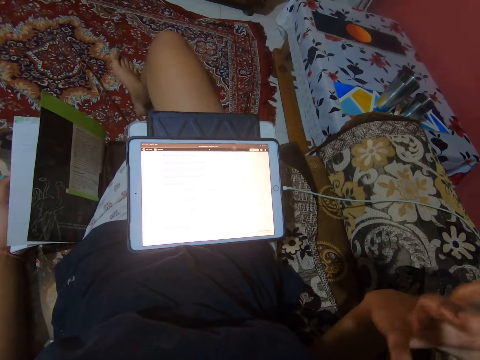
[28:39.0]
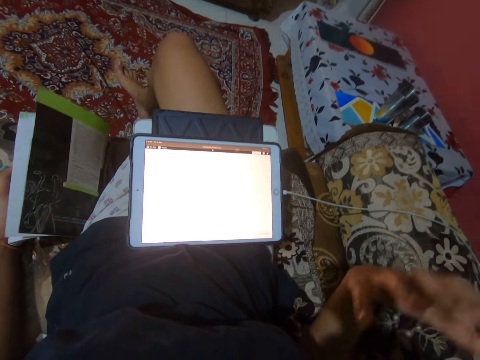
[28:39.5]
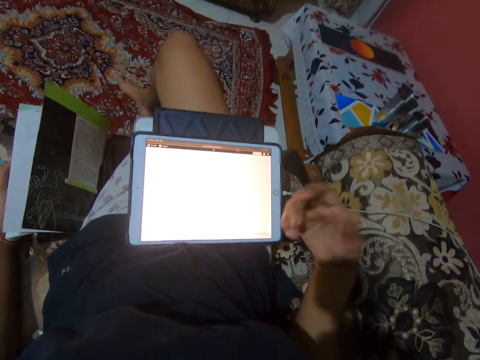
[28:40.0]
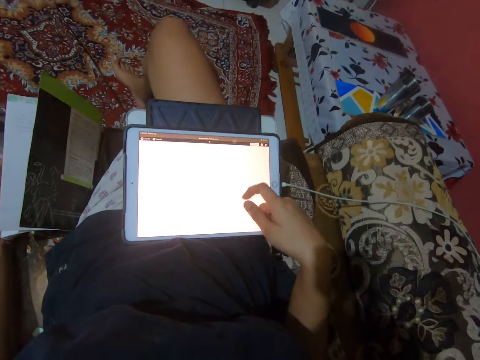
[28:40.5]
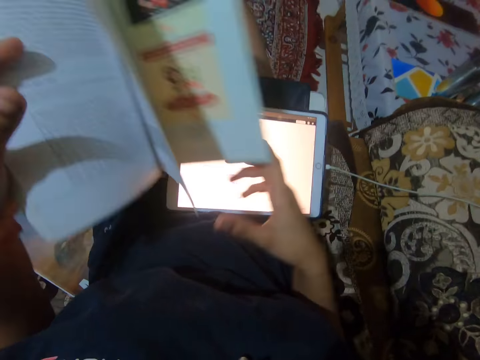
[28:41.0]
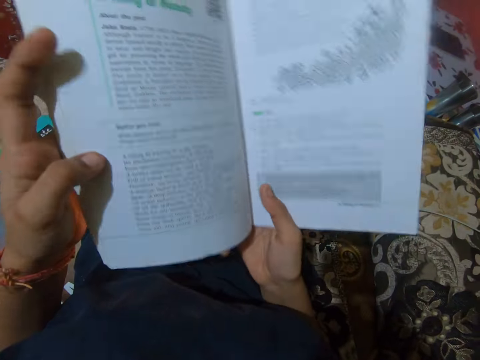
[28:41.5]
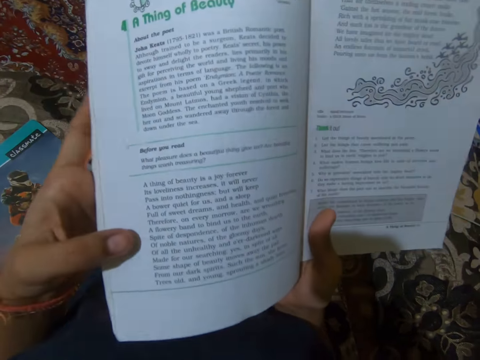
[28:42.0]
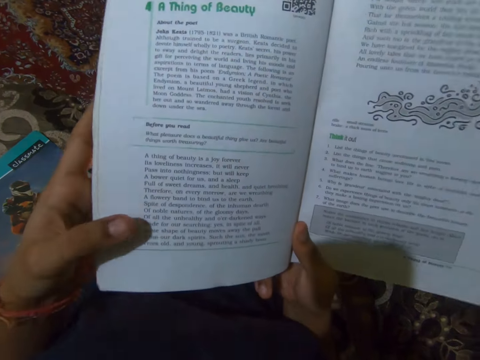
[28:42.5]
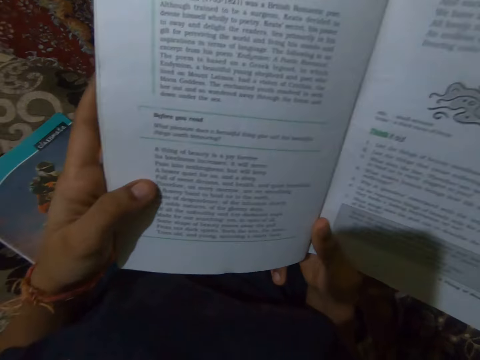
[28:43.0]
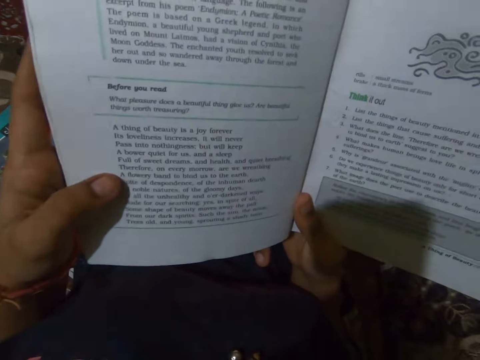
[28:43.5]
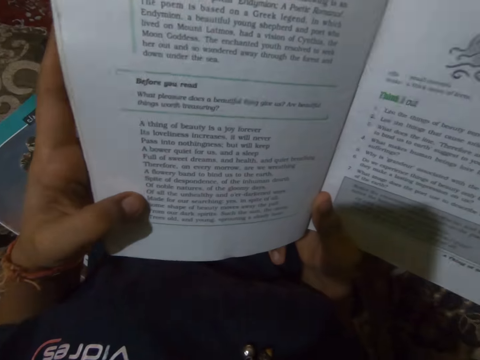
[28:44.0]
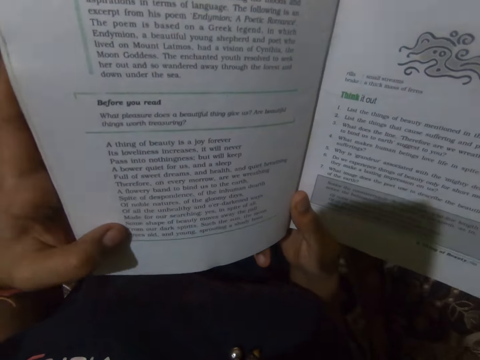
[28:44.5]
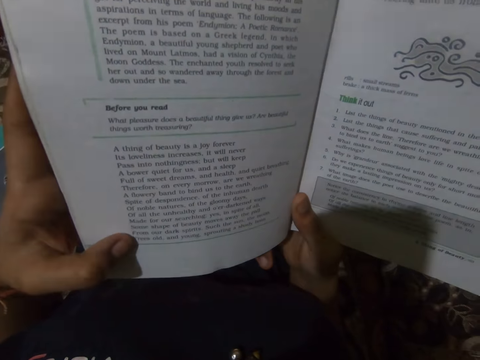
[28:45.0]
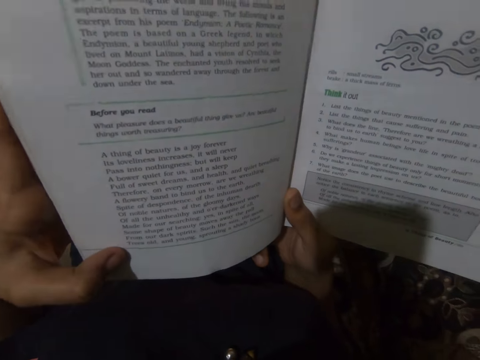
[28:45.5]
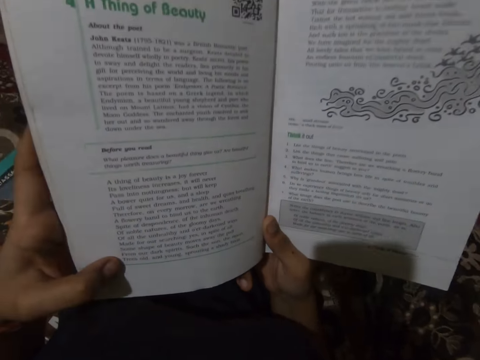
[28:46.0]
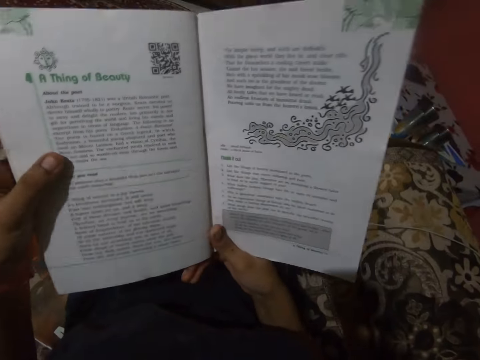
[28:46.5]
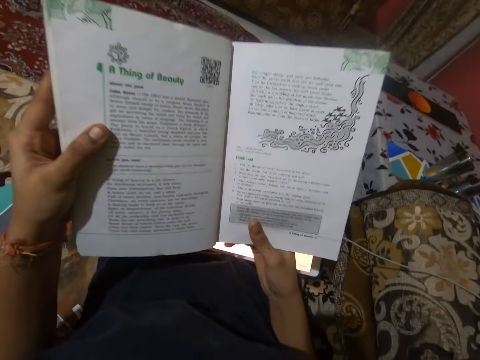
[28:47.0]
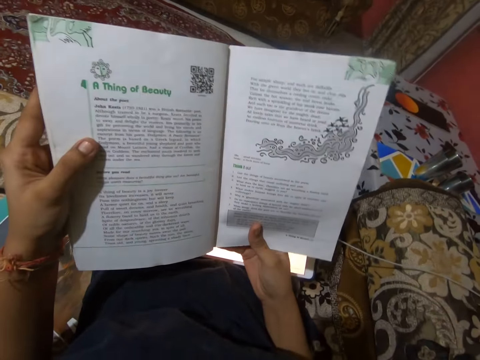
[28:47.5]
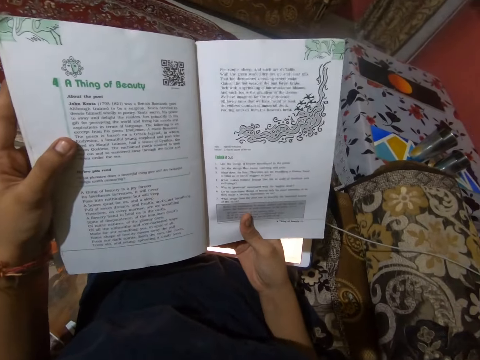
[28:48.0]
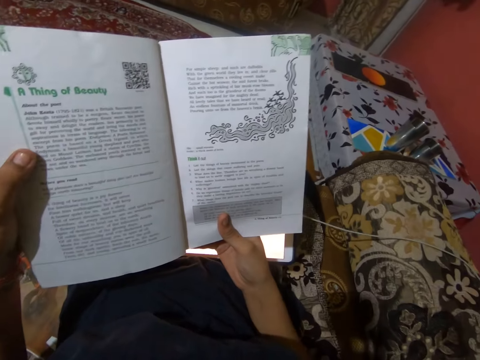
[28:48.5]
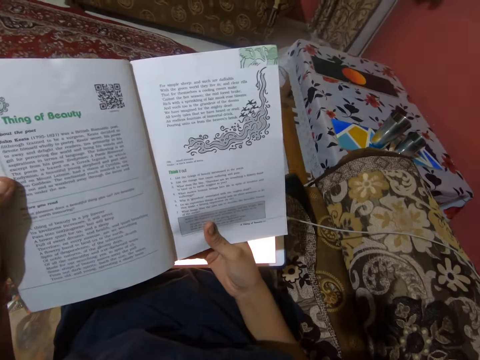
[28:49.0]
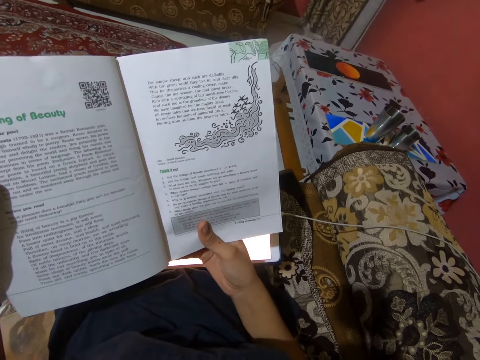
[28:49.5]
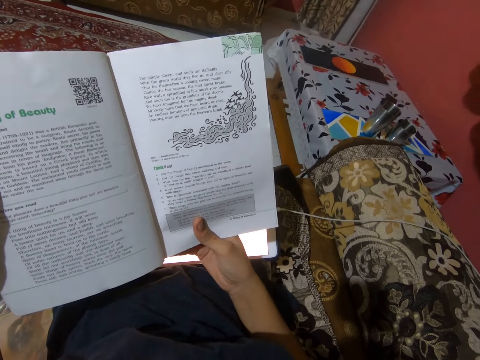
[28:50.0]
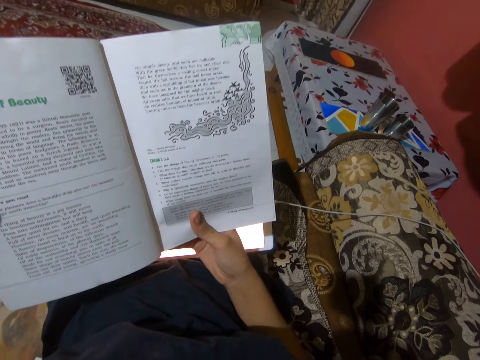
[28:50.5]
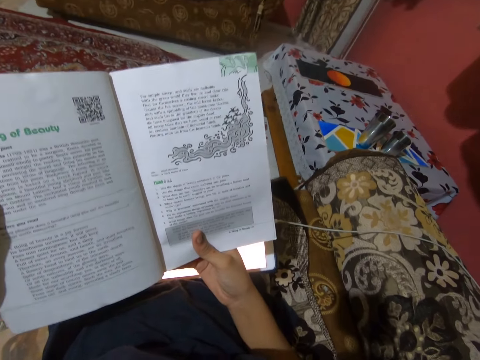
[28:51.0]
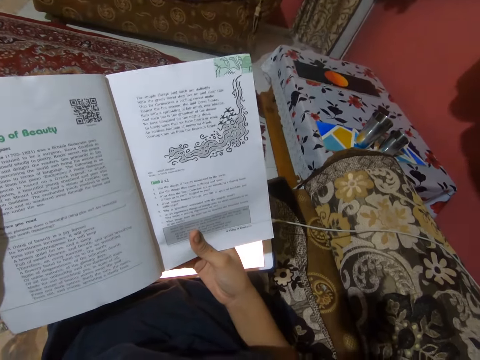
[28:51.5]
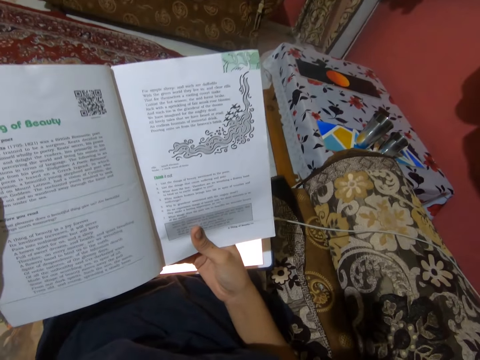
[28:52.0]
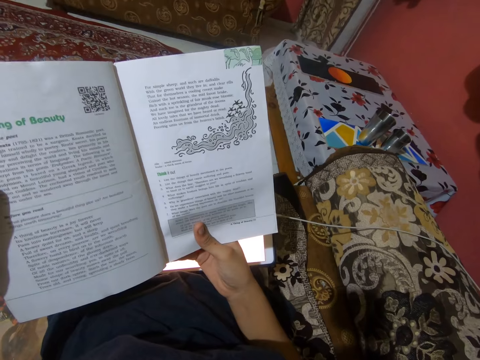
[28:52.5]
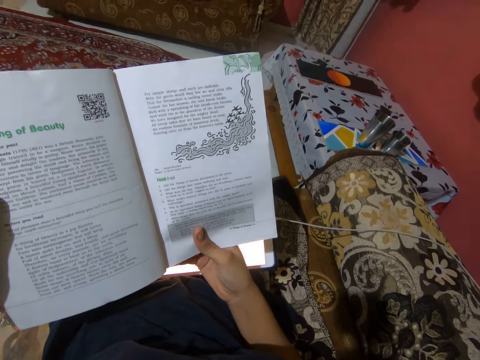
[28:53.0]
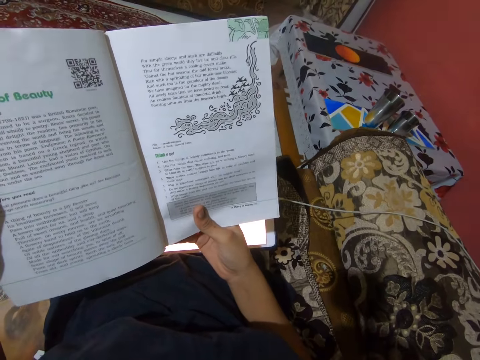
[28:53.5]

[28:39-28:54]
The camera wearer raises the book in her left hand. She holds the book with her right hand. She looks at the book. She reads out loud from the book.

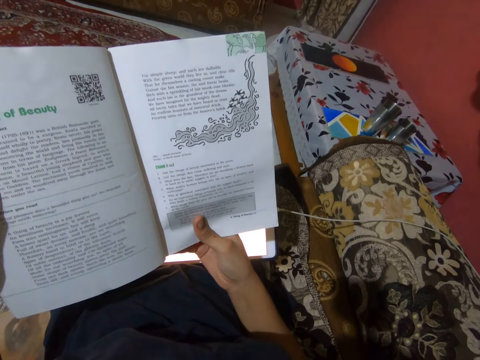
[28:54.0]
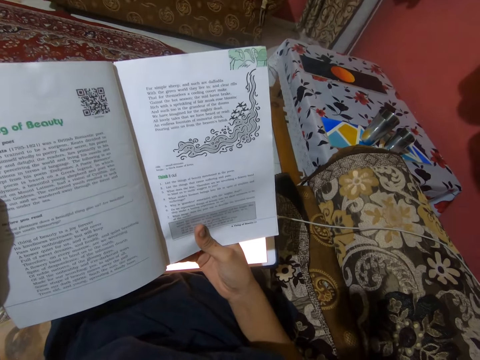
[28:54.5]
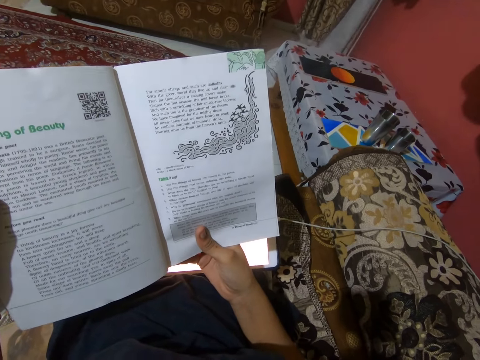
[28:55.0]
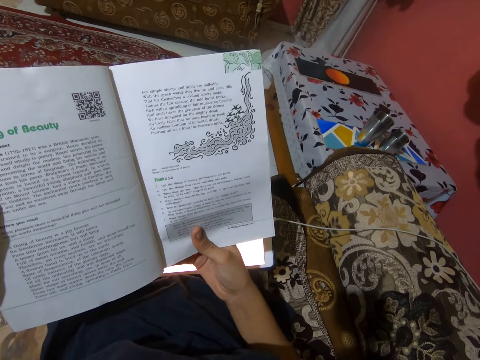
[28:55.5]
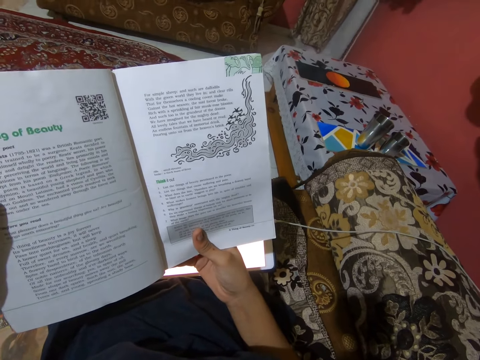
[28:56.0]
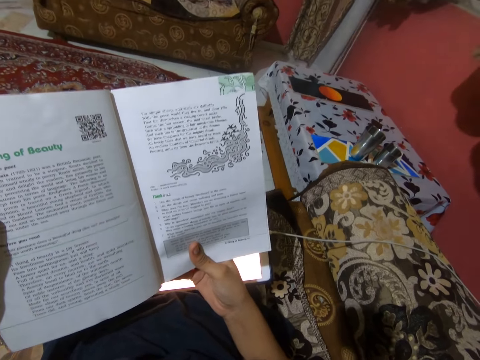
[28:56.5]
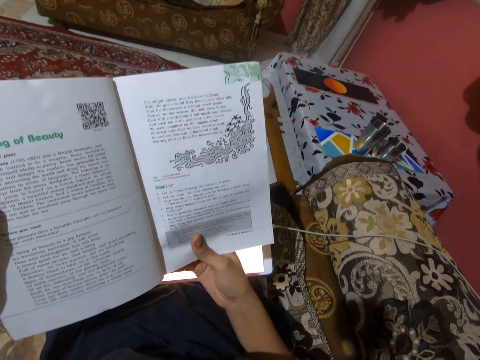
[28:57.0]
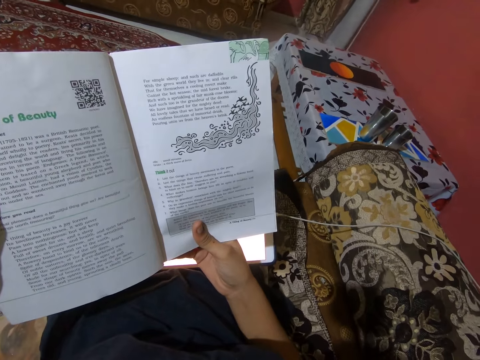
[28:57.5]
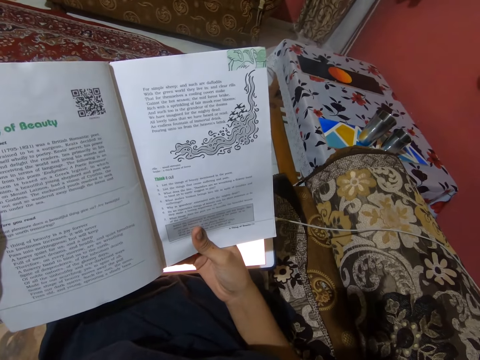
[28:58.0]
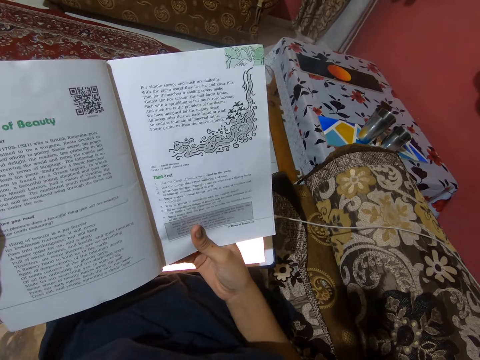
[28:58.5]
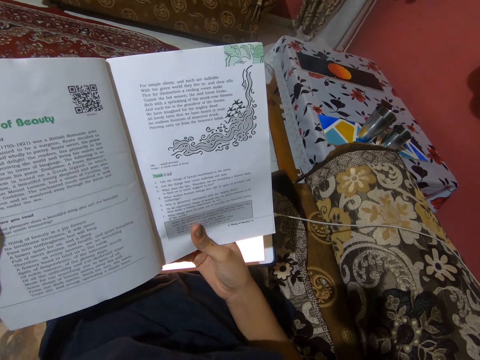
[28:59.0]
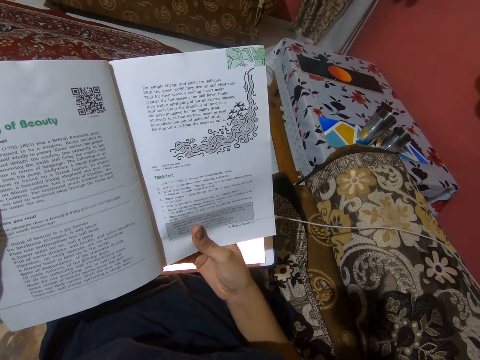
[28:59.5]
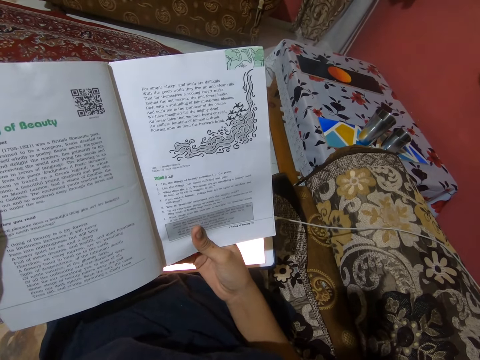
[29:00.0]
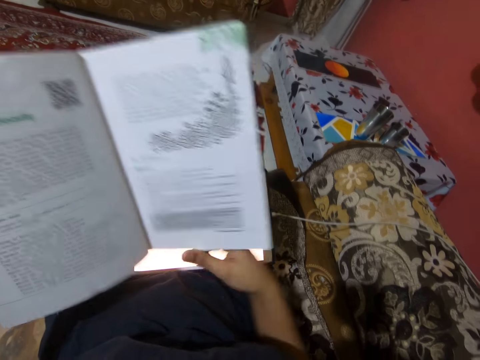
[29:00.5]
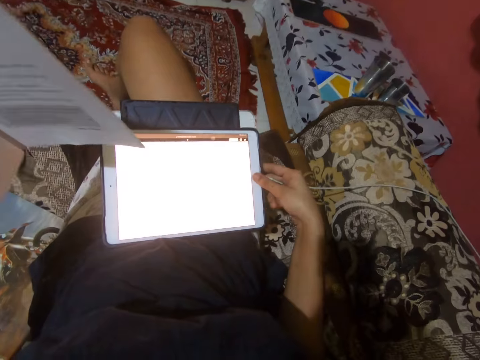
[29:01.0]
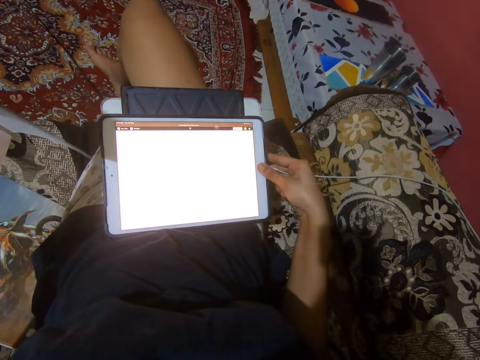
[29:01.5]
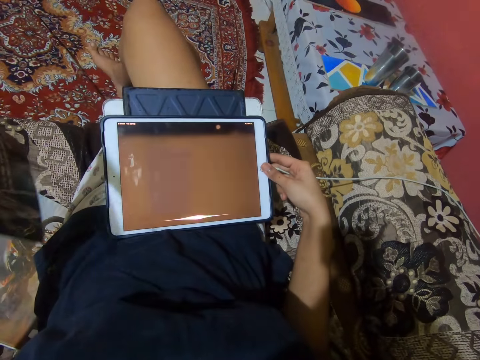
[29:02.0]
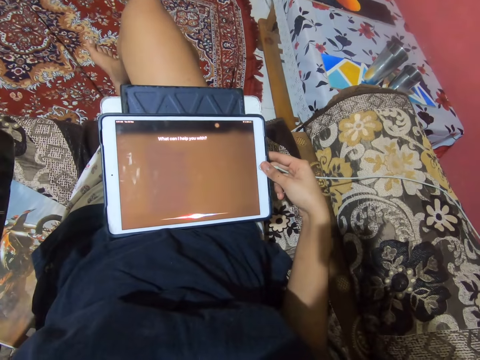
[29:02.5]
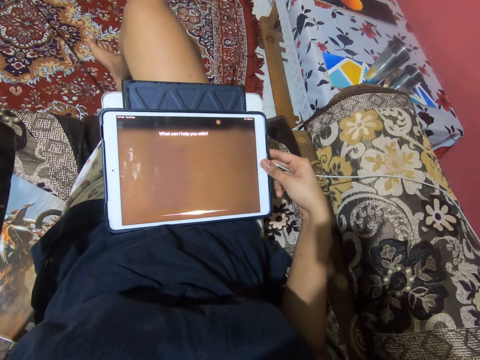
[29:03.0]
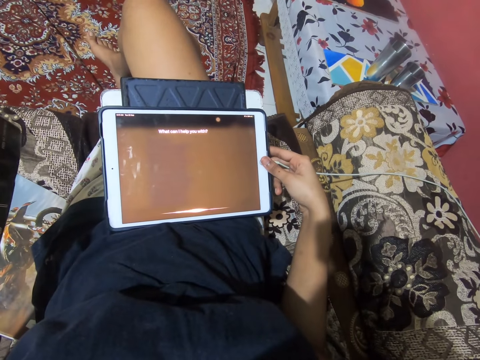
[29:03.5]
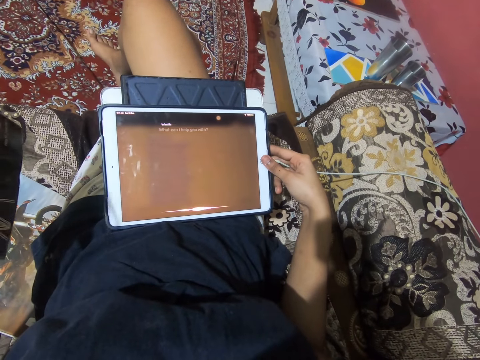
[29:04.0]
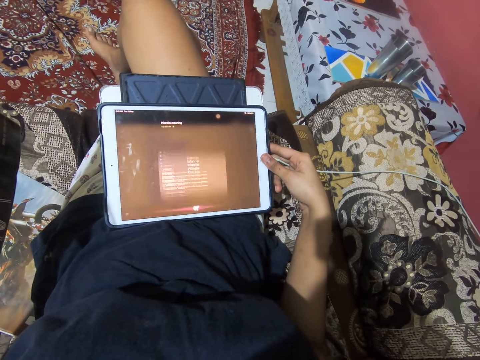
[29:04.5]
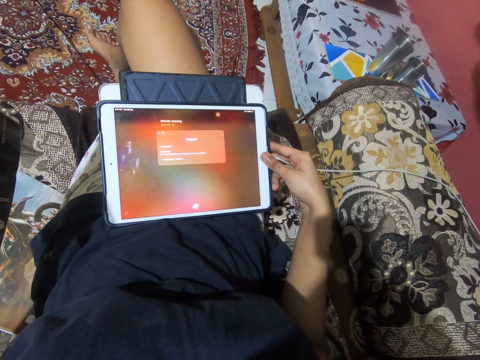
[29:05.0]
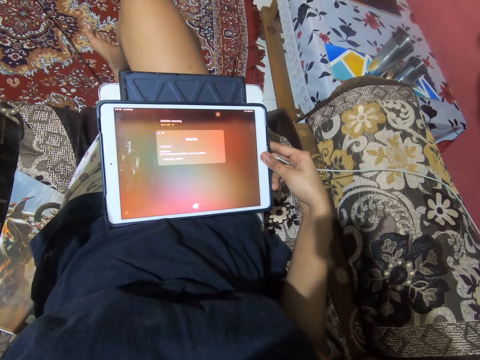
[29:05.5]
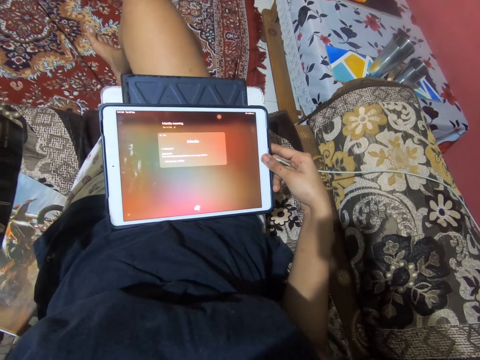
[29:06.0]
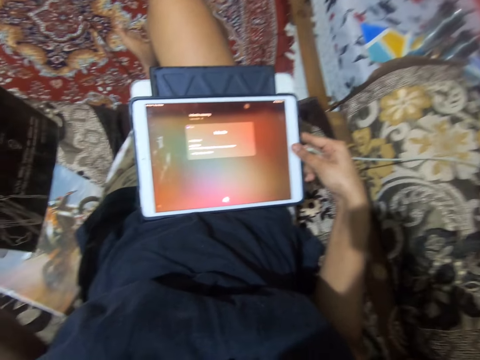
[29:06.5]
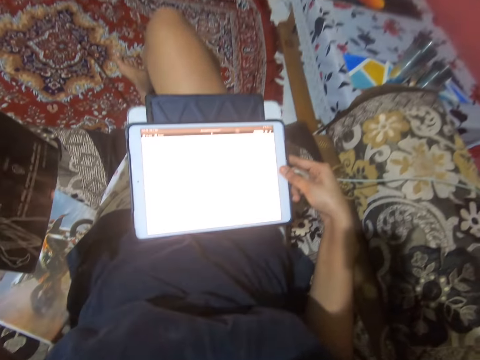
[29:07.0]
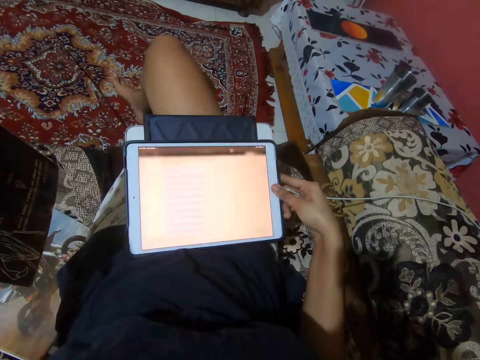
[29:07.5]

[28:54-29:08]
The camera wearer presses a button on the iPad with her right thumb. She operates the tablet.
